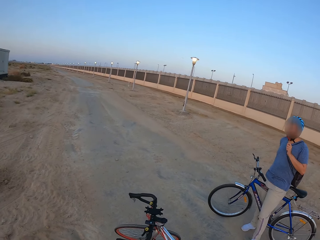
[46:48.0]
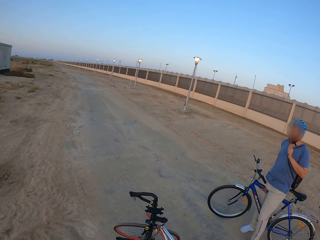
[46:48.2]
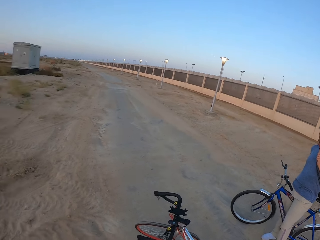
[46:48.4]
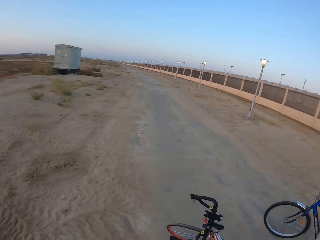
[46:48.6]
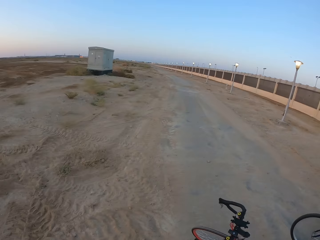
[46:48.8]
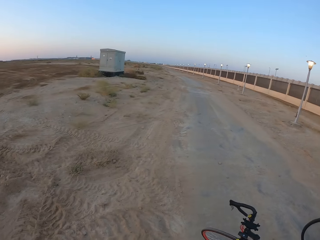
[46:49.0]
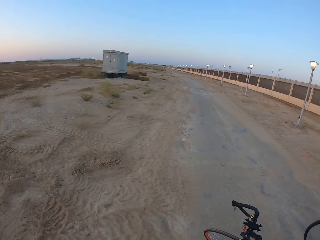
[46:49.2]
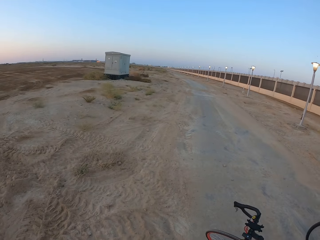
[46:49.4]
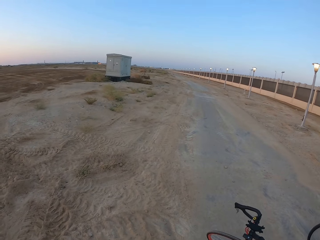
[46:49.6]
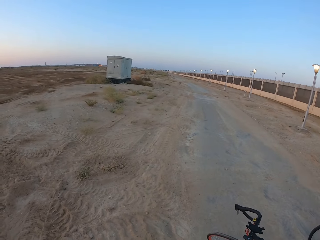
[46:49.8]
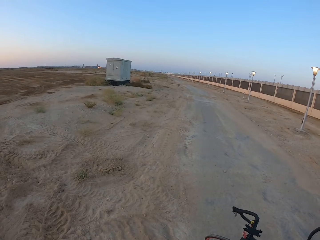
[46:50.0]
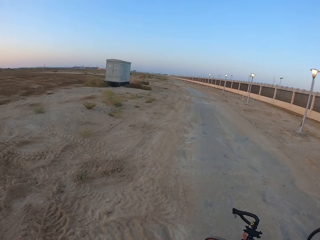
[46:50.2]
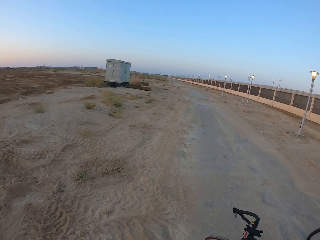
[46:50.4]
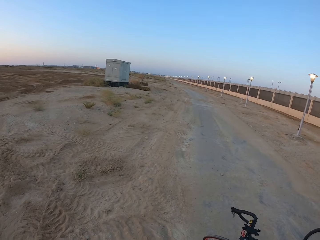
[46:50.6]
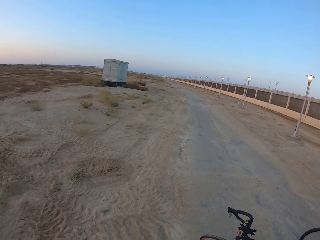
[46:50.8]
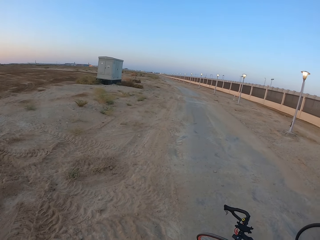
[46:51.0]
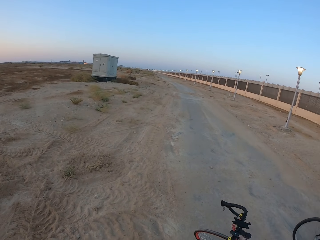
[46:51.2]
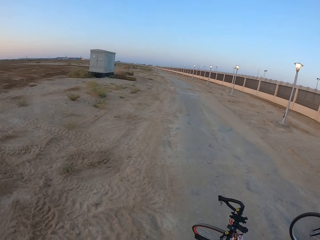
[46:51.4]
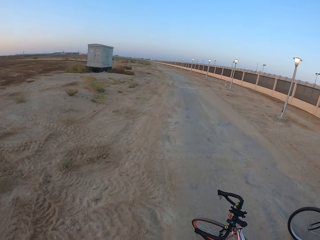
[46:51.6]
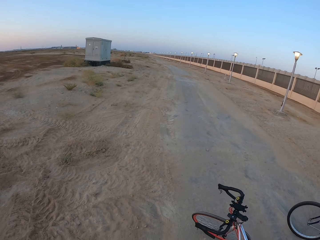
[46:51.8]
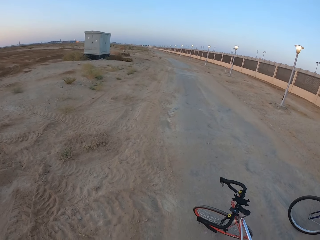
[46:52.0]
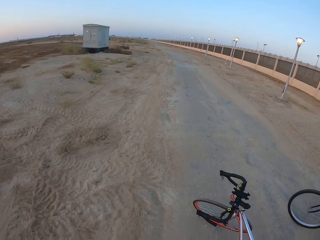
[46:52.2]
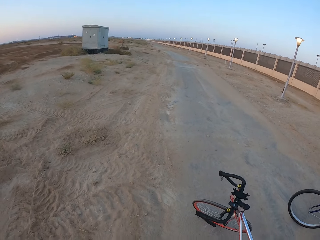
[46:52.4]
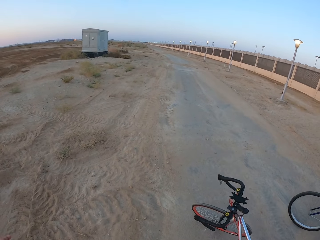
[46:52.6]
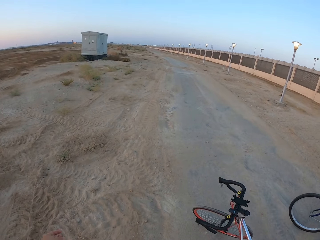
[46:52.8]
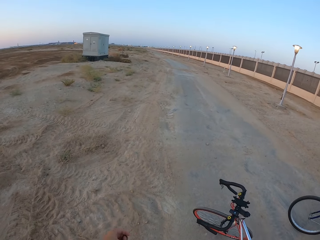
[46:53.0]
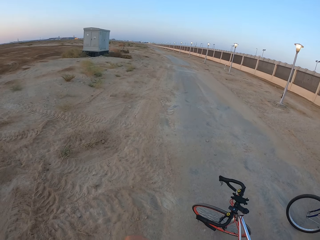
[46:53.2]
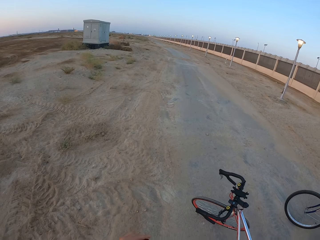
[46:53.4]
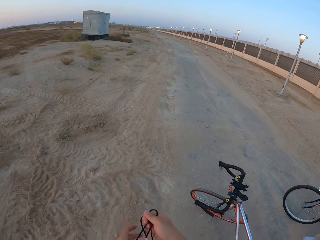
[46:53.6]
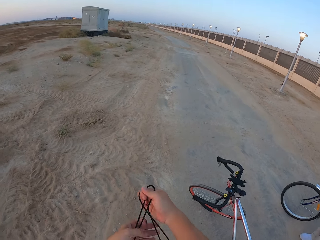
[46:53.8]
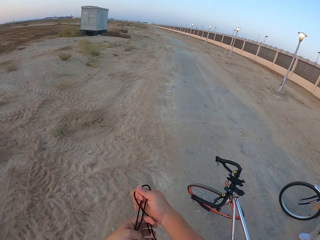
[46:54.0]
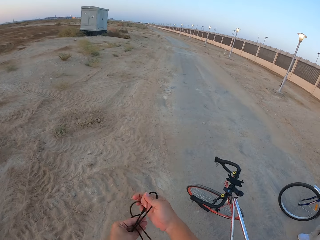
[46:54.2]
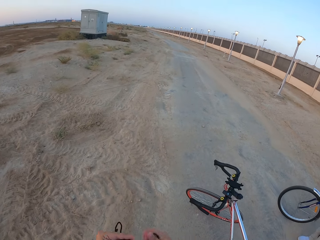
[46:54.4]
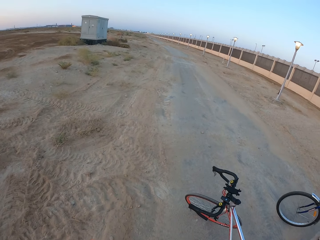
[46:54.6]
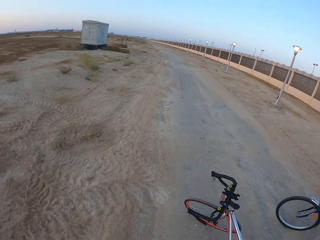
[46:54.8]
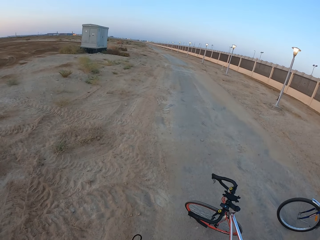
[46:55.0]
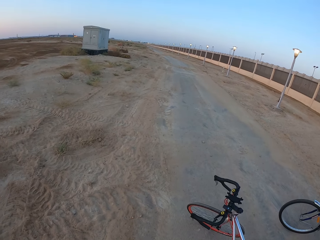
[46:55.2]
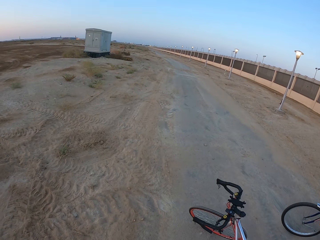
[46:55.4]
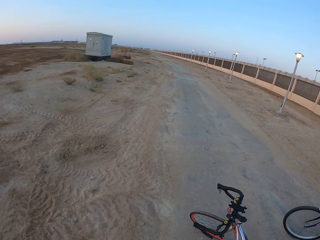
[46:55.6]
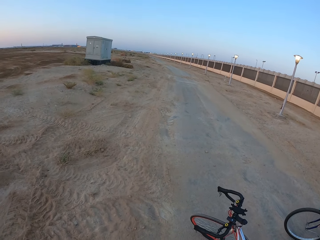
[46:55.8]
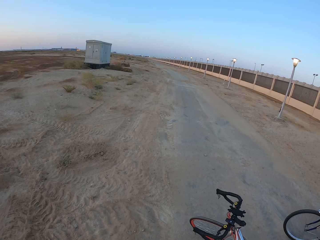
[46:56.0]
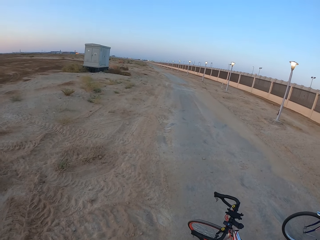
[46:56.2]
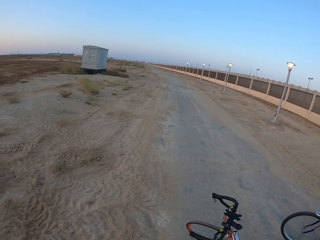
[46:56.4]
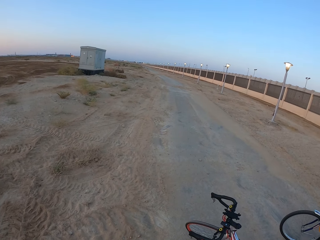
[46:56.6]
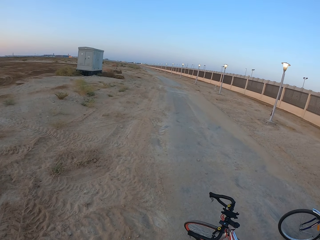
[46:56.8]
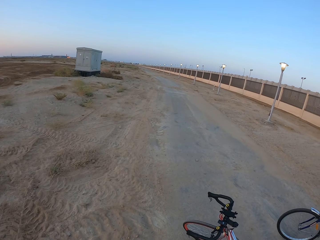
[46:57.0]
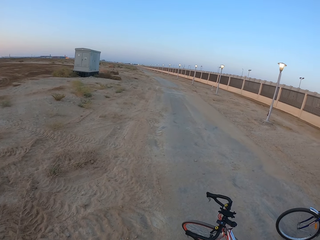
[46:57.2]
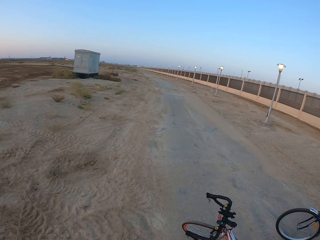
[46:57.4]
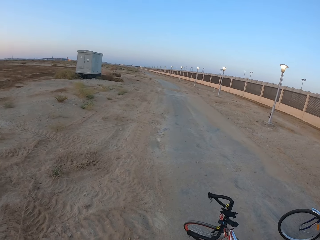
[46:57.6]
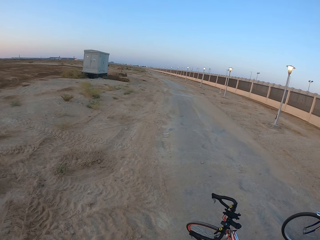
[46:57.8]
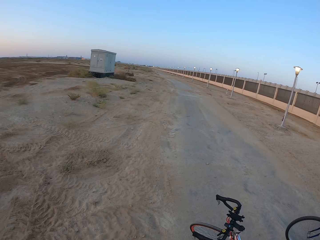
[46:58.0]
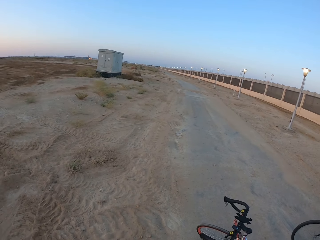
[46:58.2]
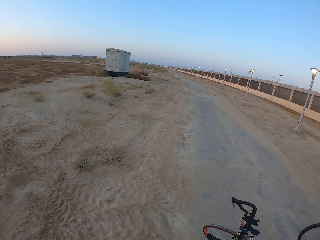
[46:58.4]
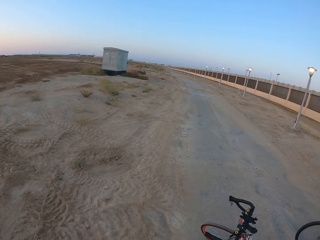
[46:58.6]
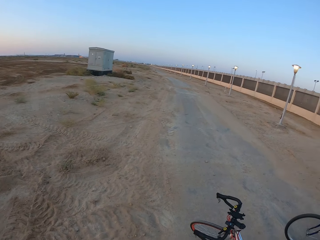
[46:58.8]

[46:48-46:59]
A man looks around. The camera wearer lifts the bag. They move the hands. They look around.

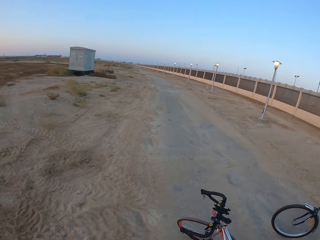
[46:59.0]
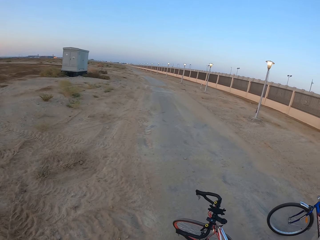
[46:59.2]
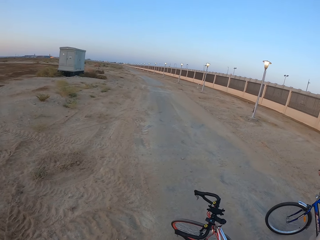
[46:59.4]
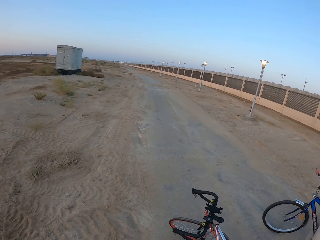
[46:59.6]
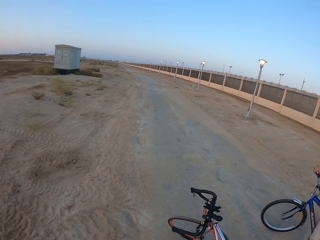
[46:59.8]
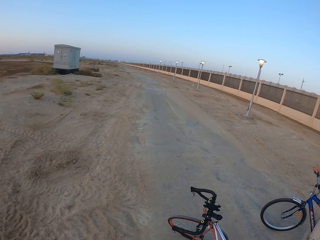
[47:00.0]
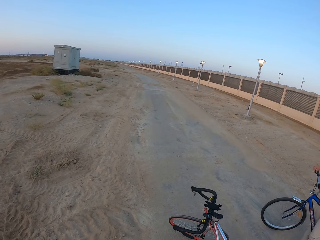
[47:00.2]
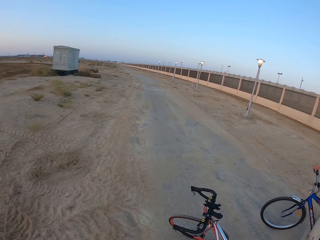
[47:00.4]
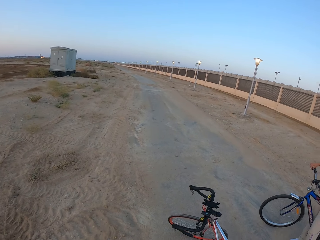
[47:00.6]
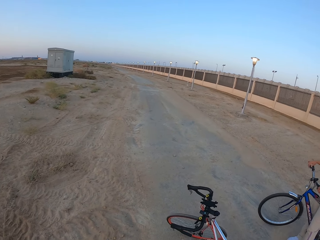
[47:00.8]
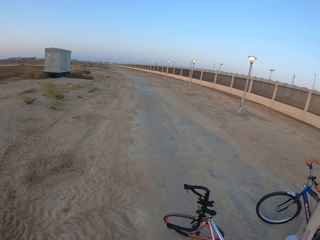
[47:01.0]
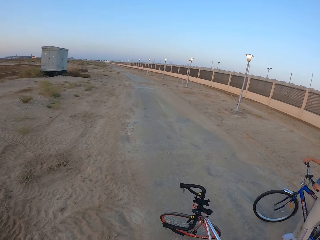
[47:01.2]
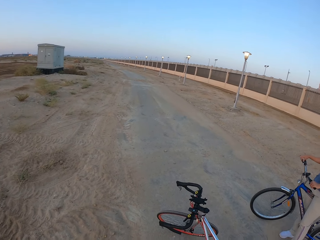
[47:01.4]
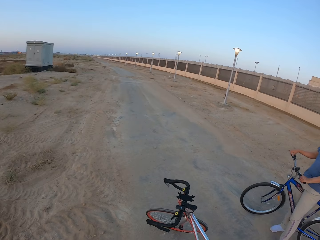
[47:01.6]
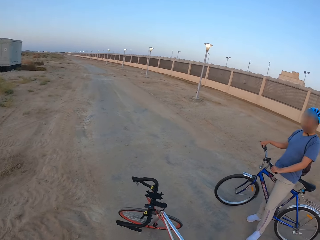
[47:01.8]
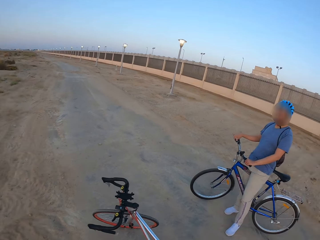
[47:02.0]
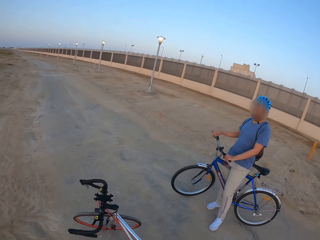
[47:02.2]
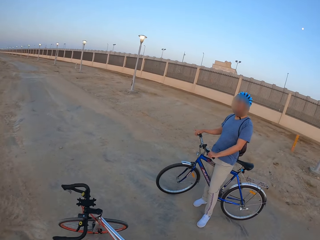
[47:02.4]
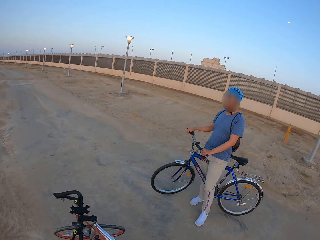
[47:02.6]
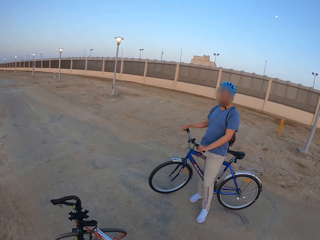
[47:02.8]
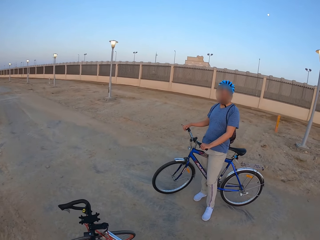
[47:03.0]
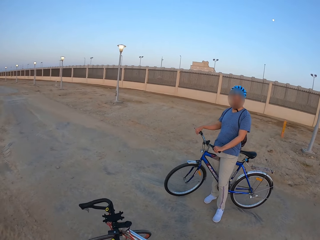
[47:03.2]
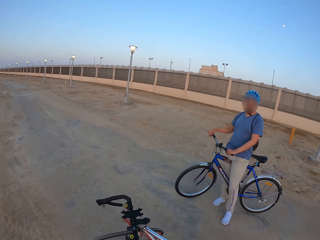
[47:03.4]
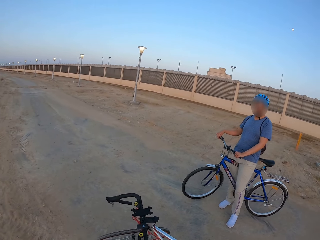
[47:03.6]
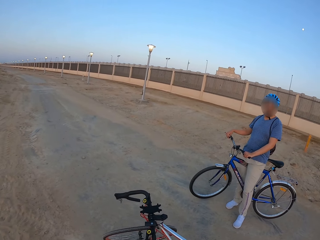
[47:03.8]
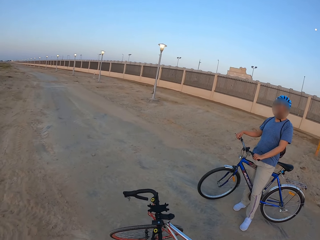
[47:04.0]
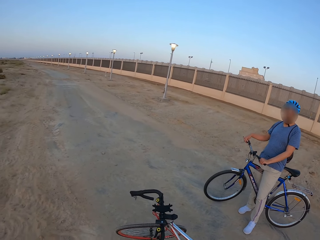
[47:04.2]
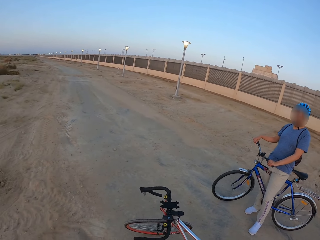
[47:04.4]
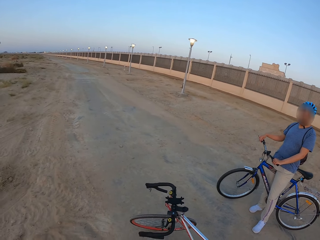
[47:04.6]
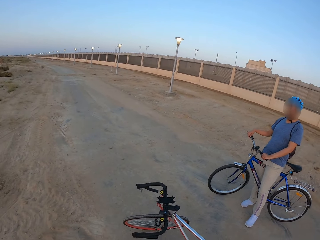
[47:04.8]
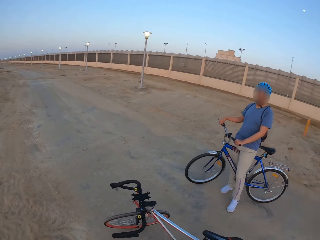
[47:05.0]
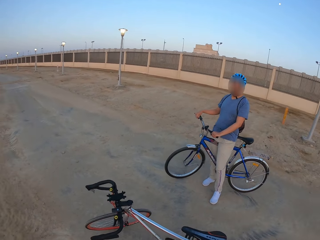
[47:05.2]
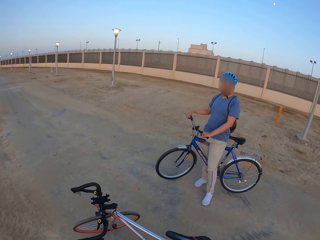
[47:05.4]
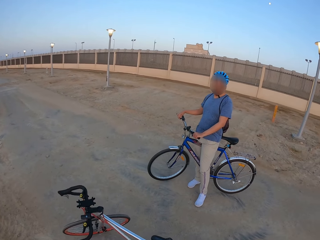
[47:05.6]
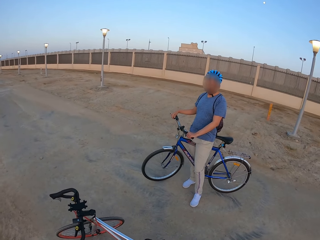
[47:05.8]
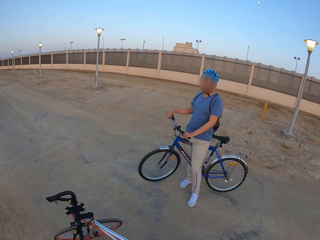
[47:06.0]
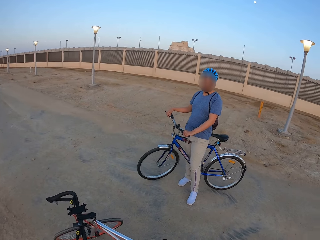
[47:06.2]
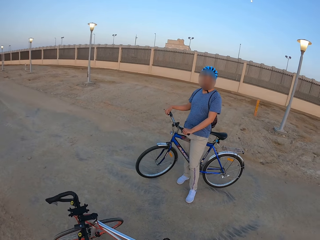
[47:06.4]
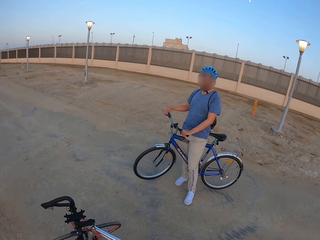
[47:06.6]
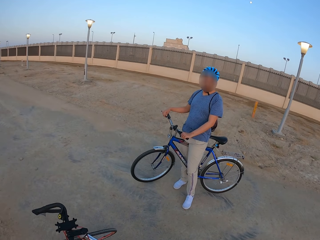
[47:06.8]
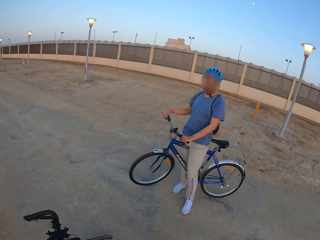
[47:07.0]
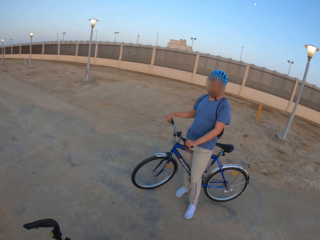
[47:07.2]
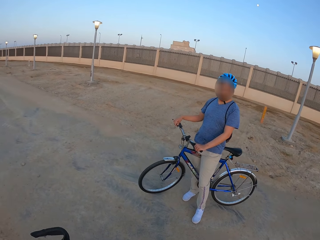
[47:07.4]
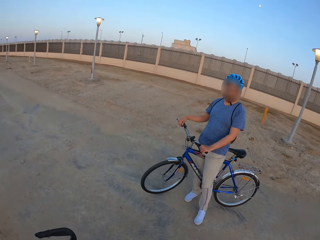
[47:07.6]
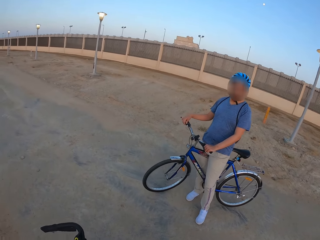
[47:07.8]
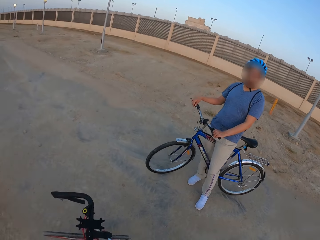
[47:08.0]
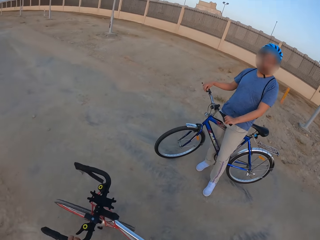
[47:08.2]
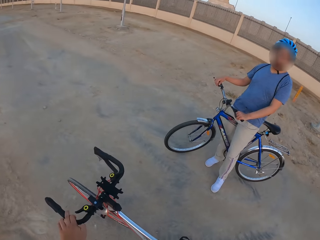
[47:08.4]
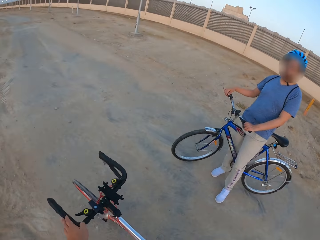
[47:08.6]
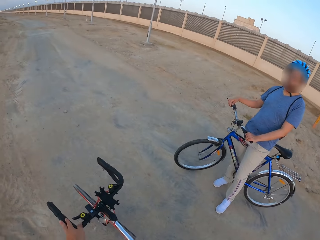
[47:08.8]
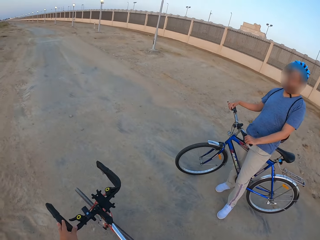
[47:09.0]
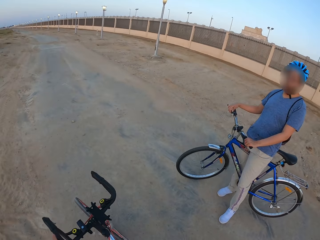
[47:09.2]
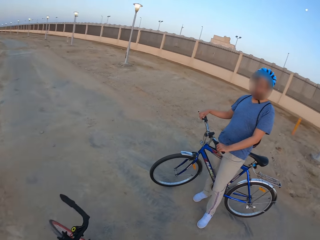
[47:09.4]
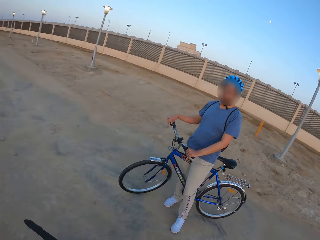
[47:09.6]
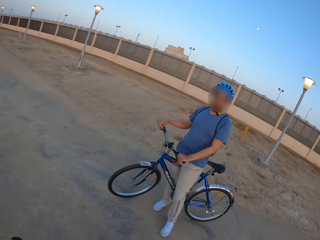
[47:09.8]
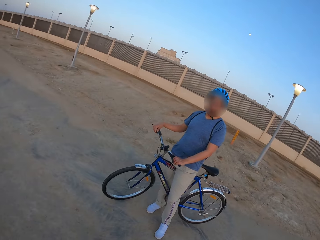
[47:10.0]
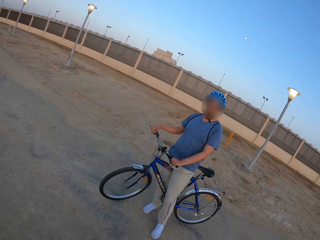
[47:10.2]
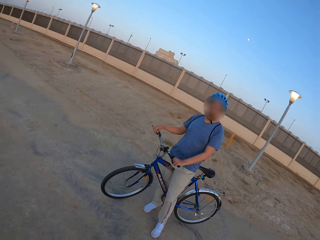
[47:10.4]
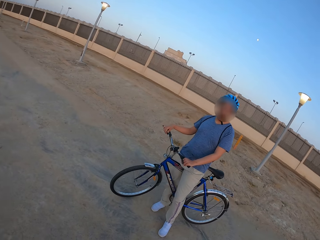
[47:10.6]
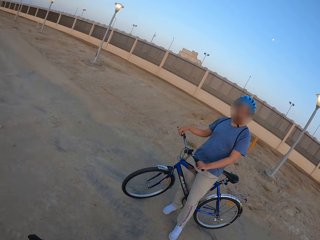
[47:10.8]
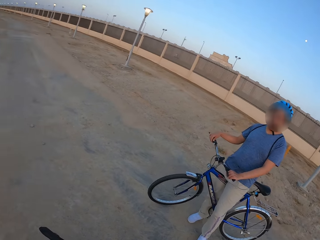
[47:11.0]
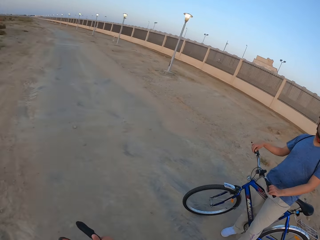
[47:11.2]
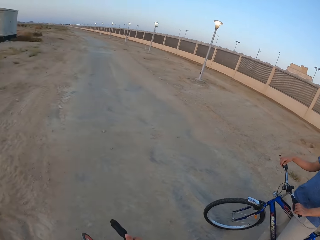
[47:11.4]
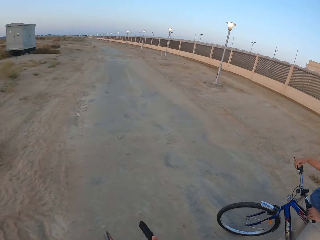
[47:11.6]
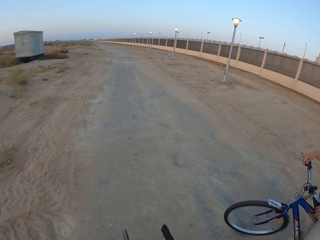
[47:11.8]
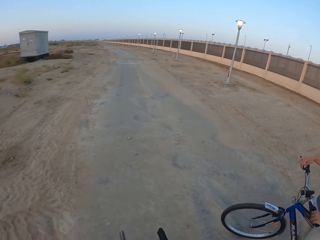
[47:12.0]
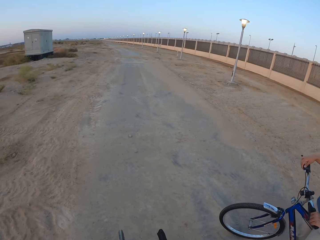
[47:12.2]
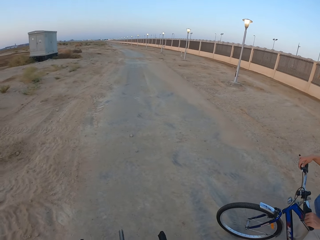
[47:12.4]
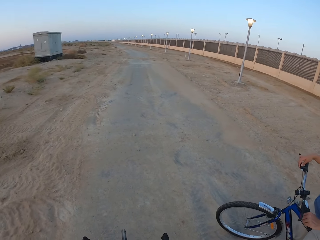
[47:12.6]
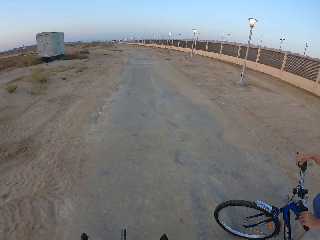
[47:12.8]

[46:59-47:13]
A man looks around. The man holds the bicycle. The camera wearer moves the bike. They look around.
